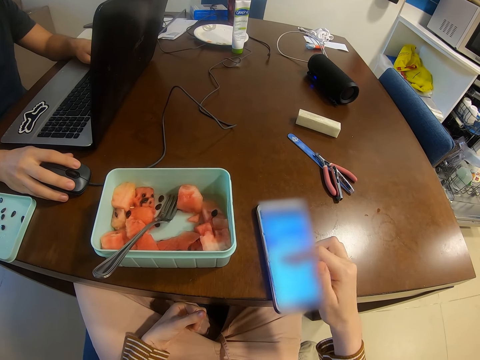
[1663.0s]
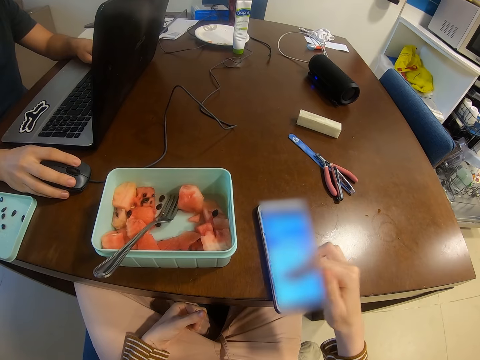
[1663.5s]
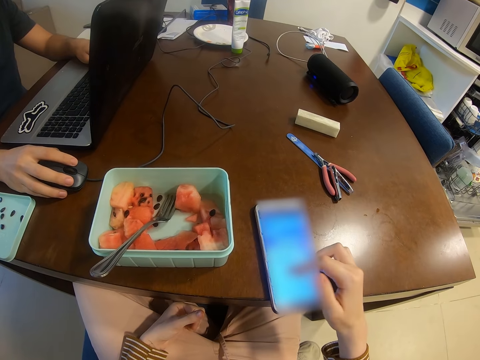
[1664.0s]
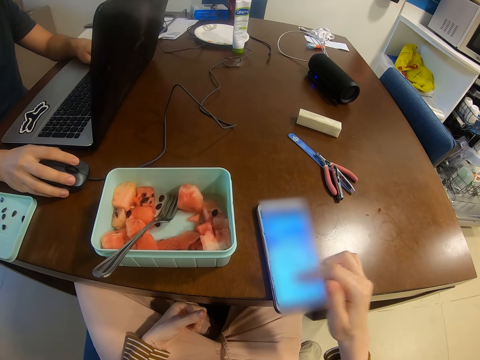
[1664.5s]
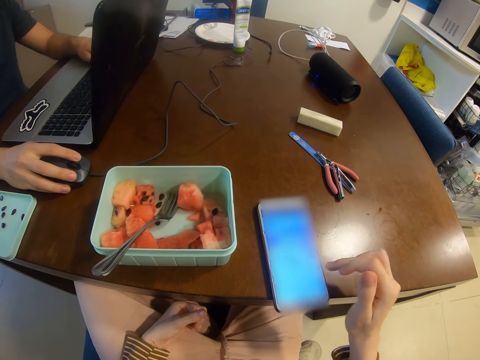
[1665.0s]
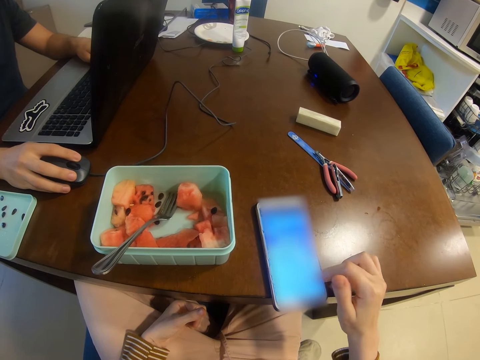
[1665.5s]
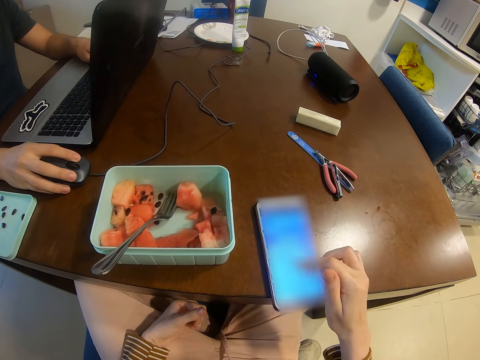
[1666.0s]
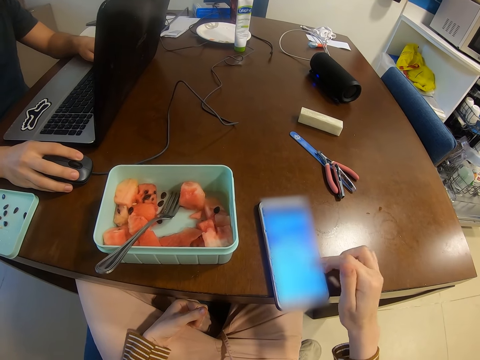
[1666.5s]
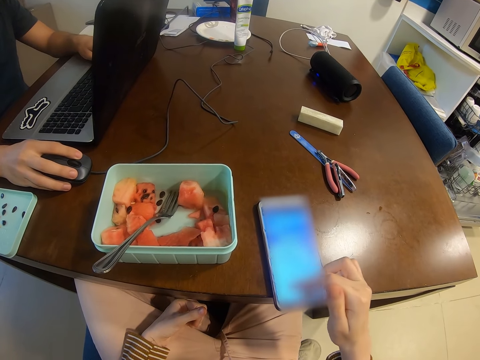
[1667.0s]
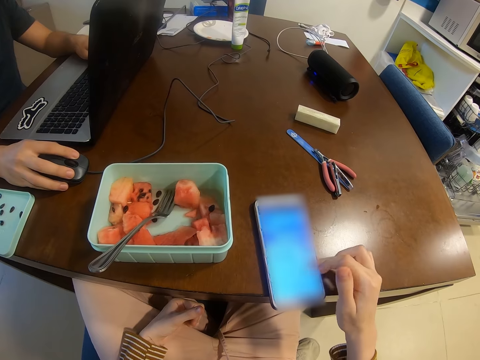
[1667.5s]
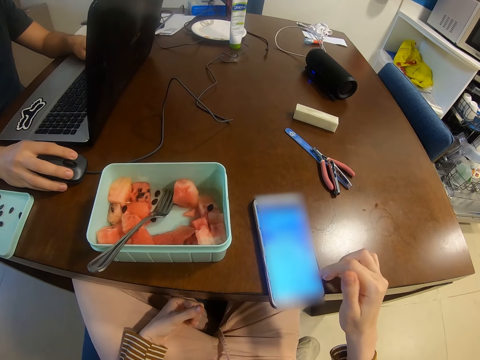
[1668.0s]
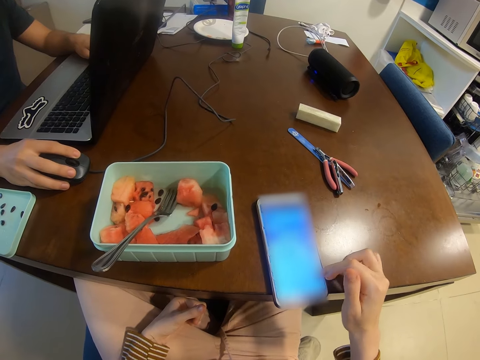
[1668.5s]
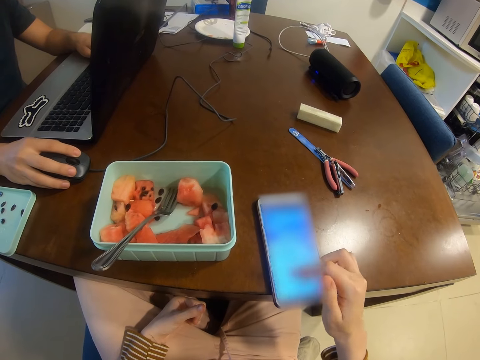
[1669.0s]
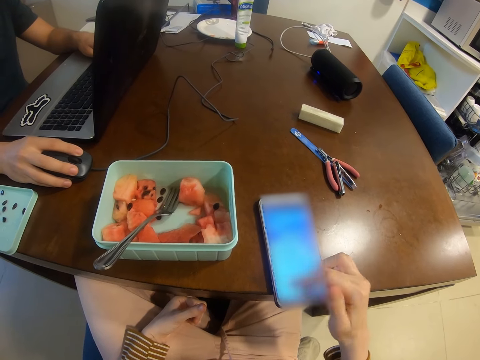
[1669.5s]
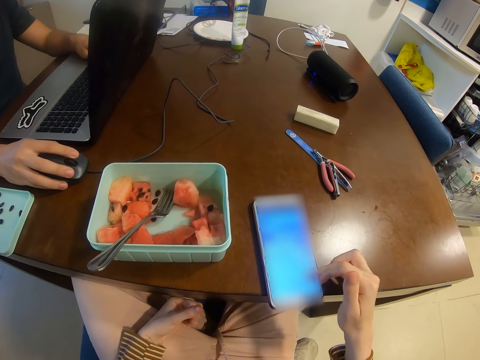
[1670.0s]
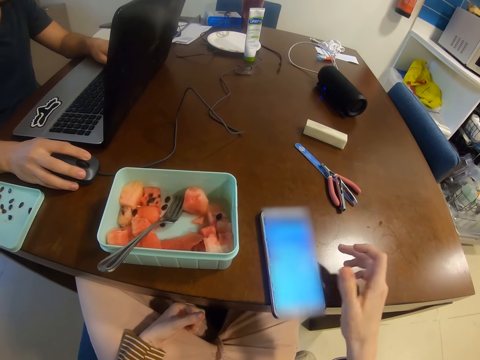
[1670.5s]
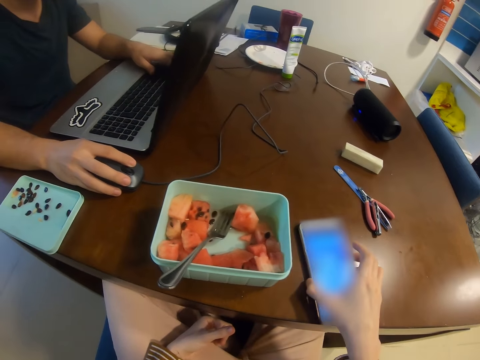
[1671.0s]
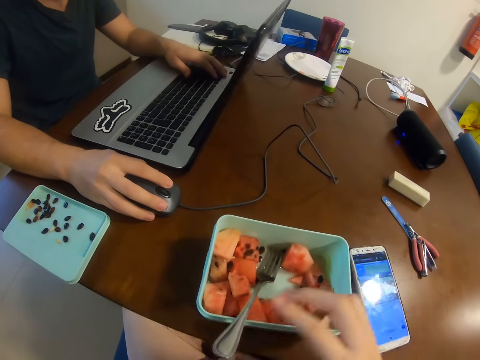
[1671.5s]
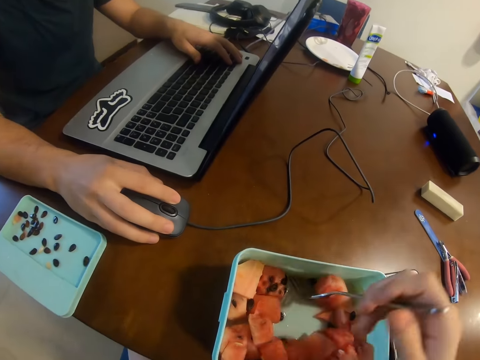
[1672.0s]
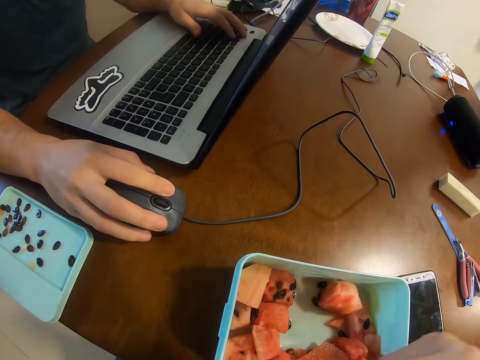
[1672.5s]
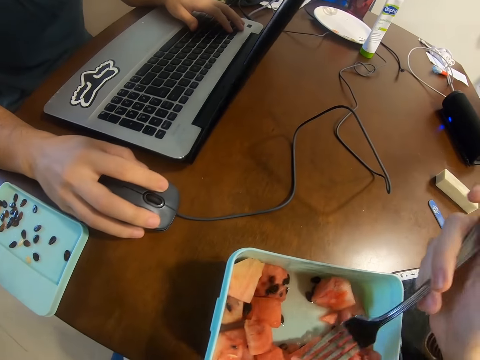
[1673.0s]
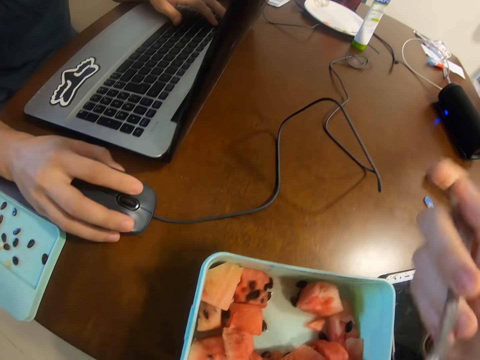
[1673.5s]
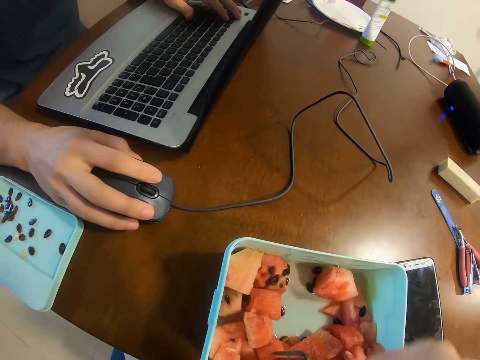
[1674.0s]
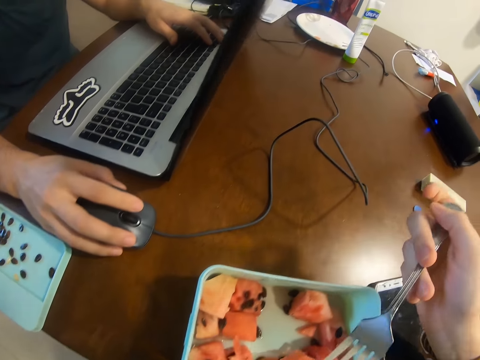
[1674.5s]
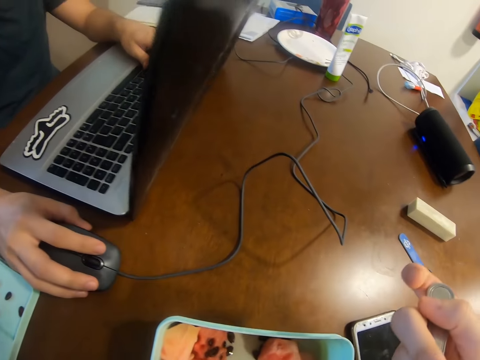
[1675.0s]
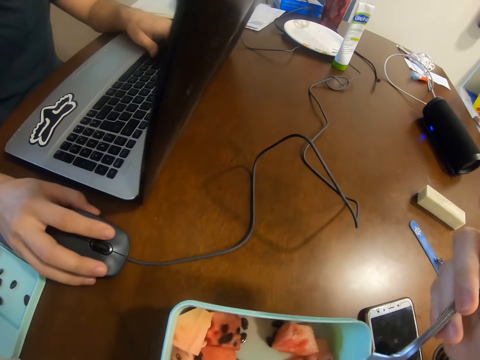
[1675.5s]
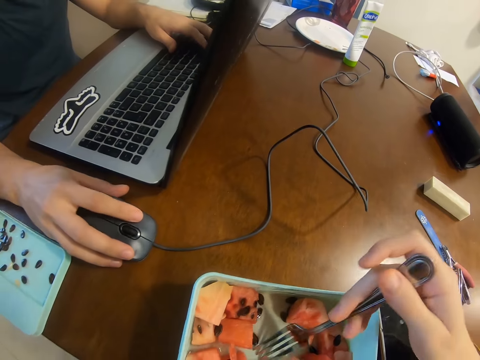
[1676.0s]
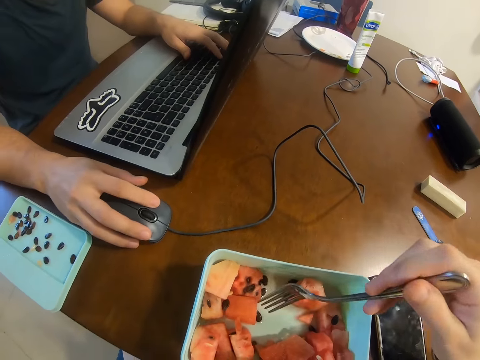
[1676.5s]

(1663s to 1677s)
The camera wearer moves the phone on the table and picks a fork. A man operates a laptop. The camera wearer picks a fruit and eats the fruit.

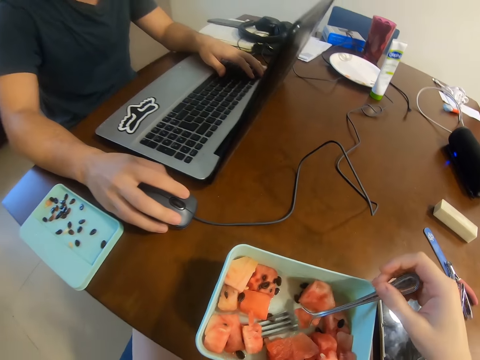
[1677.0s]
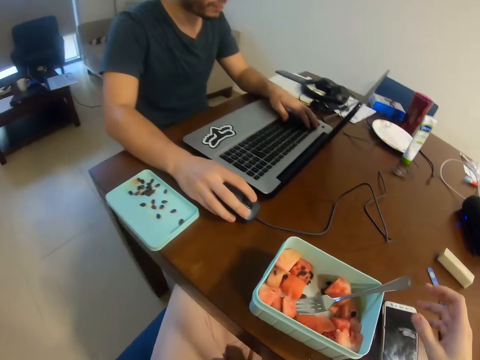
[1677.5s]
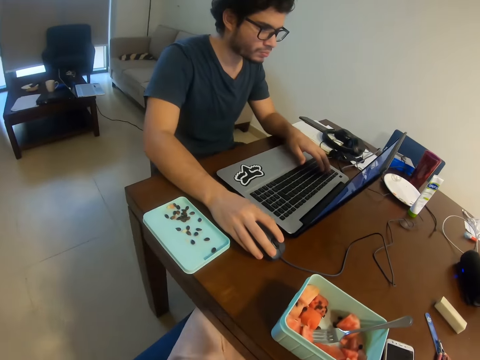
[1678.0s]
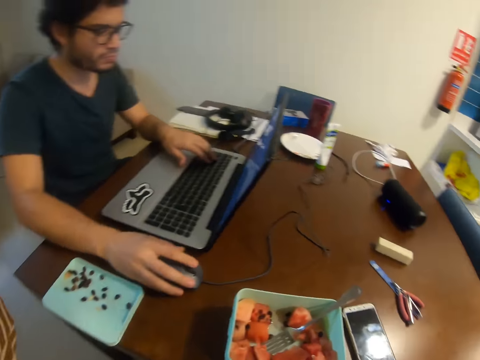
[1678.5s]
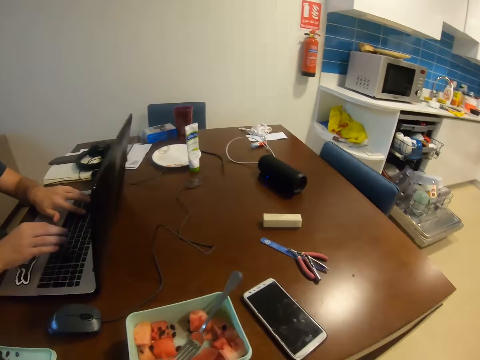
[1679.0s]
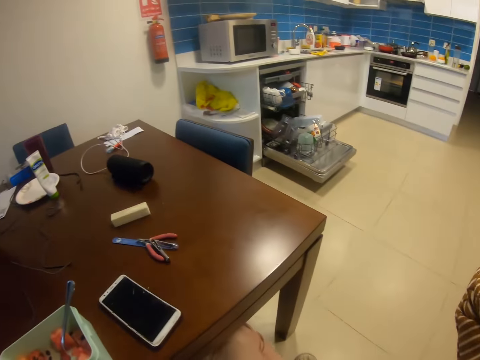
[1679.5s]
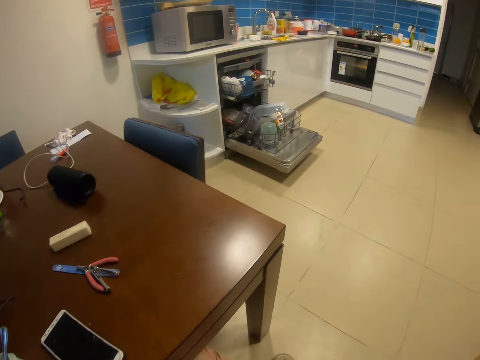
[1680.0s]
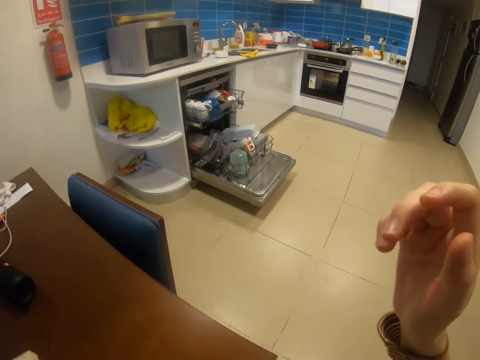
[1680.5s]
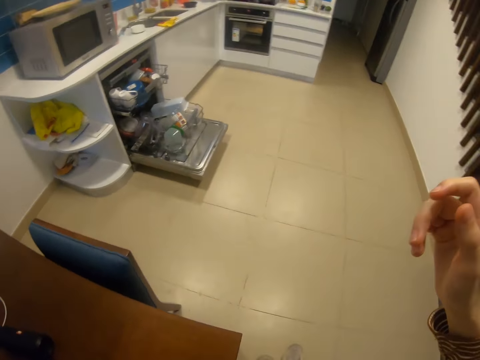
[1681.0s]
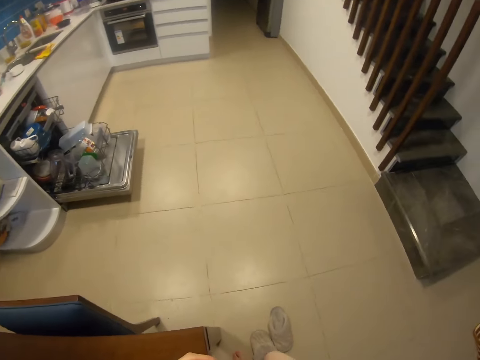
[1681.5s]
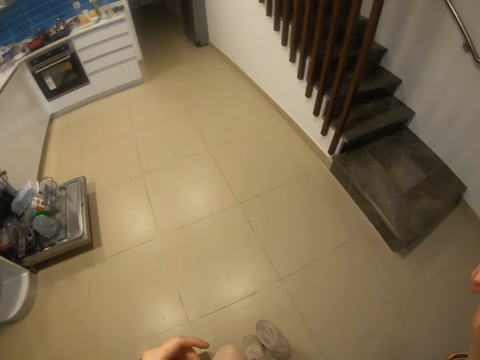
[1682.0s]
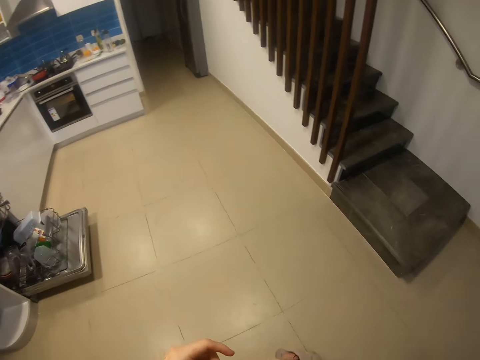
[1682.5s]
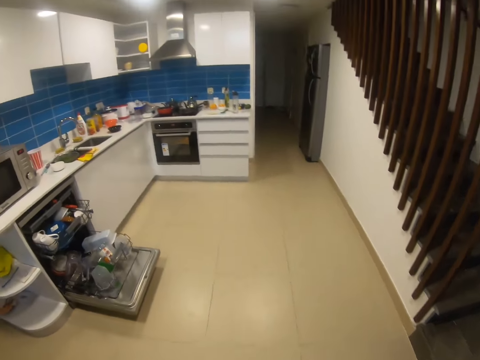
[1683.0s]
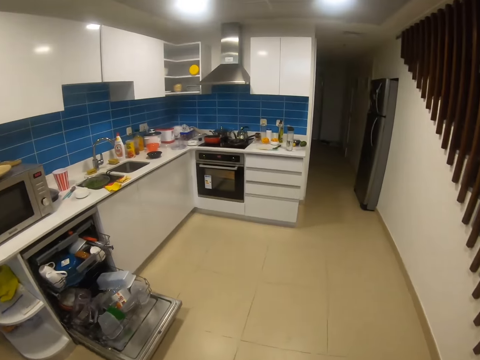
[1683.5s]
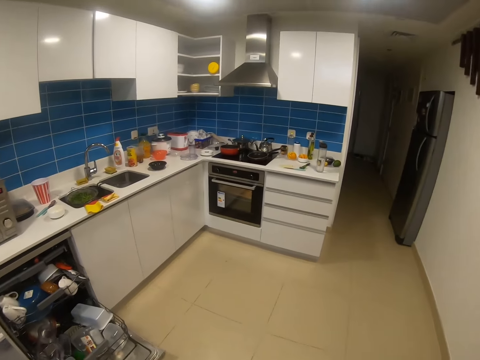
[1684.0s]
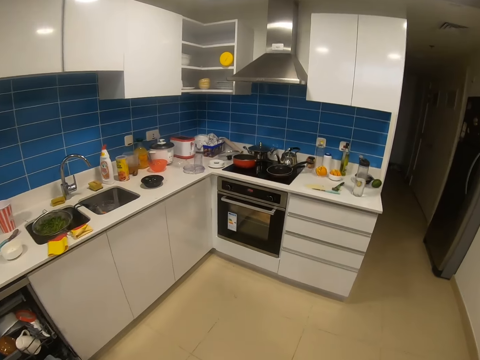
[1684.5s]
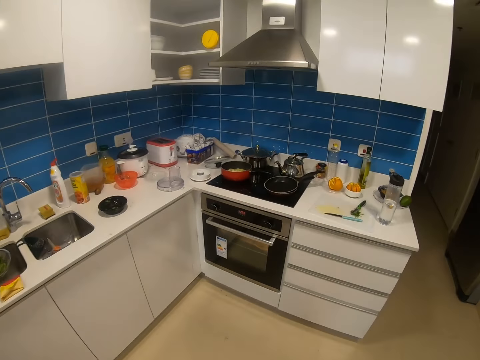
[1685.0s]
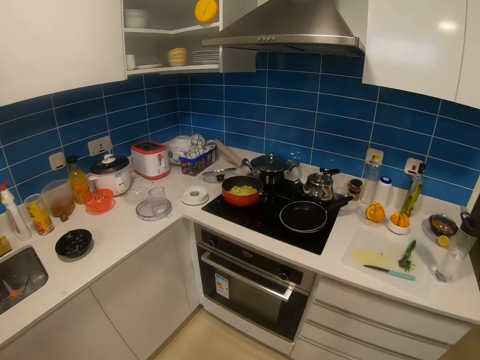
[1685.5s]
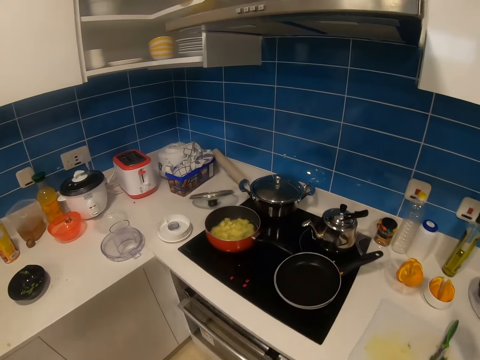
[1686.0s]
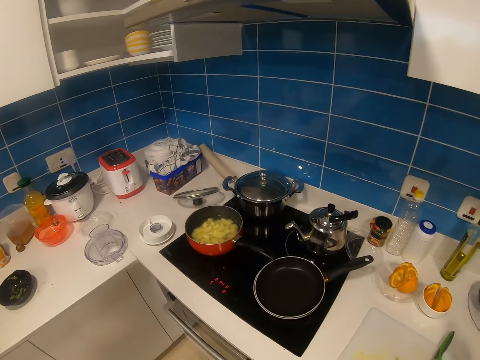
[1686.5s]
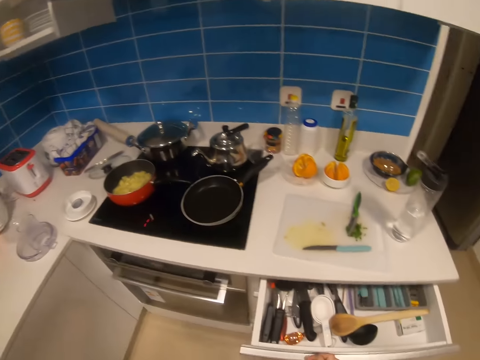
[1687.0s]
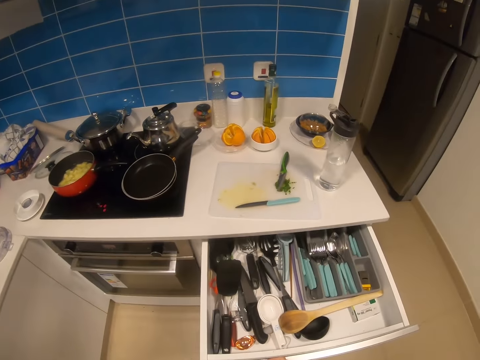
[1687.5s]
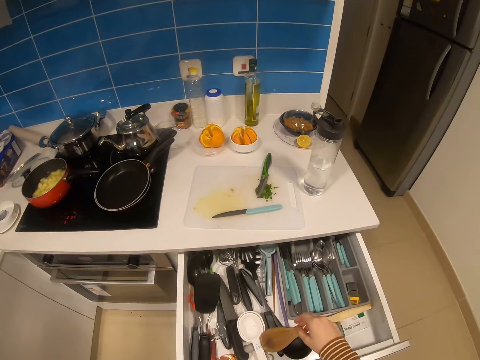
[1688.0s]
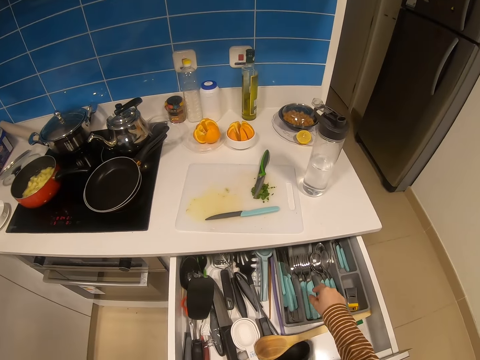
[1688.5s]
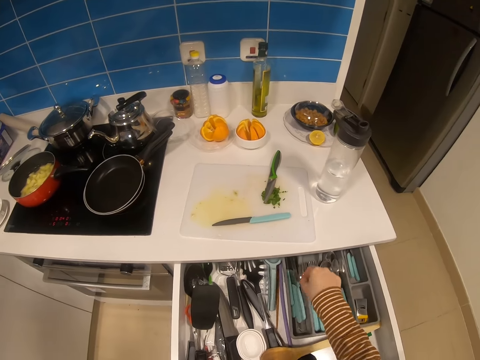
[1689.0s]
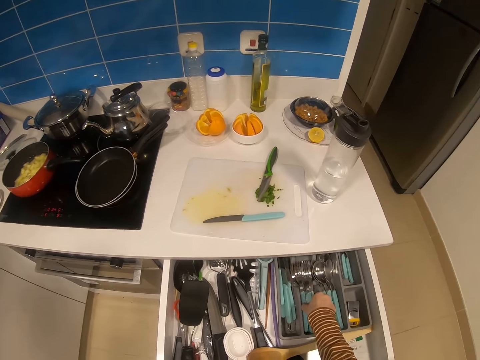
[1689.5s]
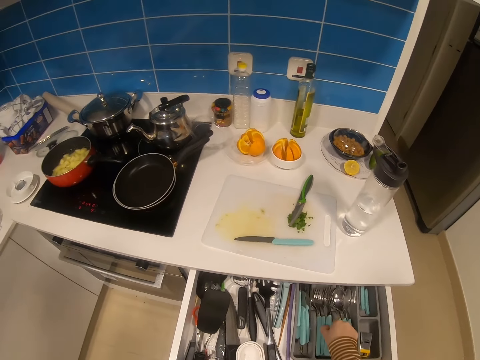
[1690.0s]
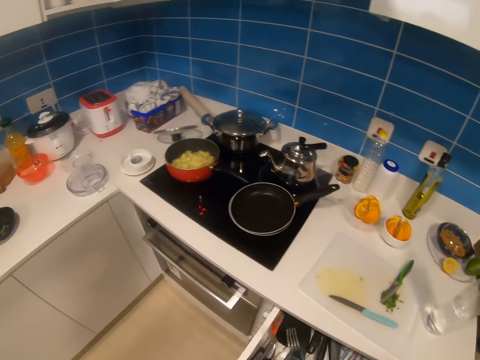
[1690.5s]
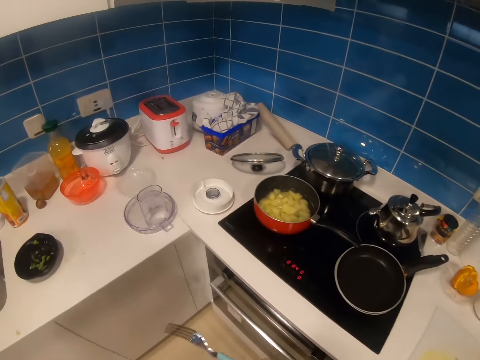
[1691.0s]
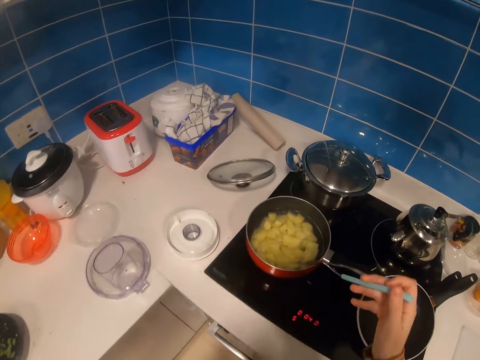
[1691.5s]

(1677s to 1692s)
The camera wearer drops a fork. A man operates a laptop. The camera wearer lifts his hand. He touches something and stands up. He walks around the kitchen. He walks towards the kitchen. He opens a drawer and checks in the drawer. He picks up the fork. He pushes the drawer.
